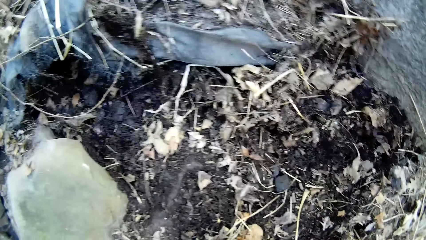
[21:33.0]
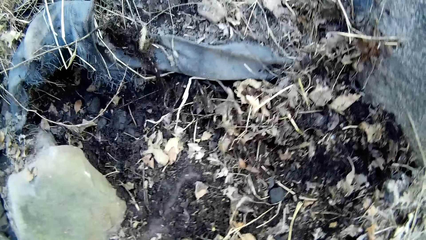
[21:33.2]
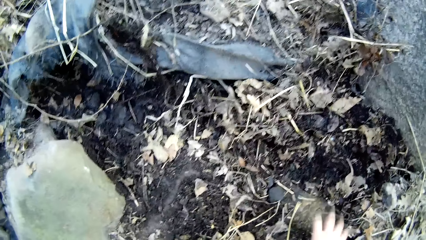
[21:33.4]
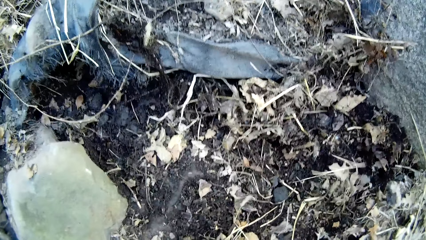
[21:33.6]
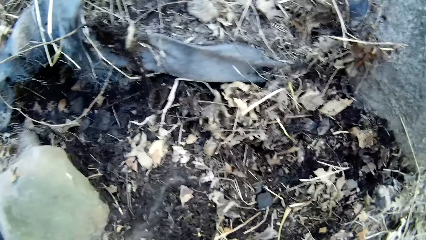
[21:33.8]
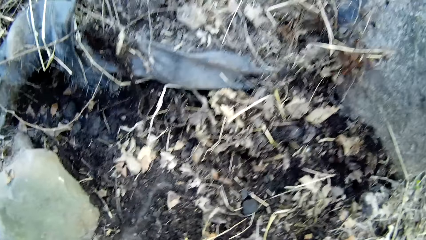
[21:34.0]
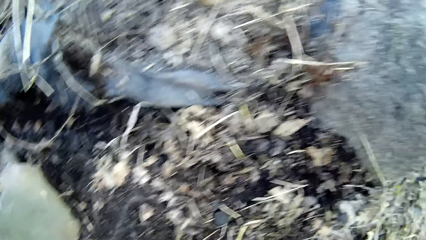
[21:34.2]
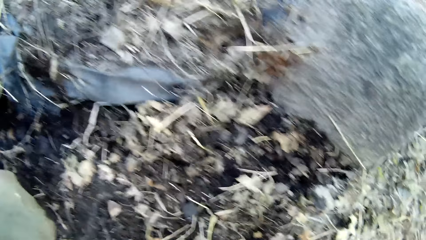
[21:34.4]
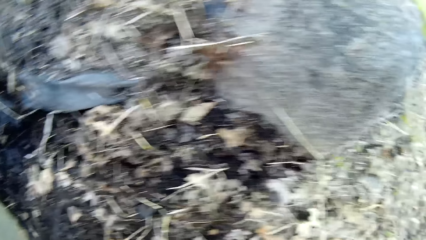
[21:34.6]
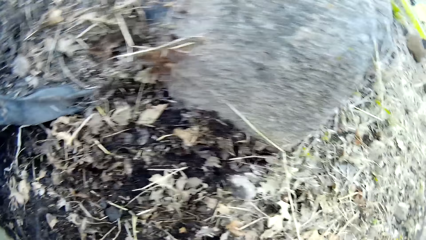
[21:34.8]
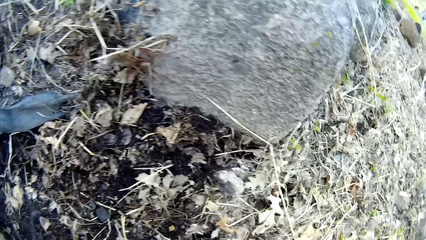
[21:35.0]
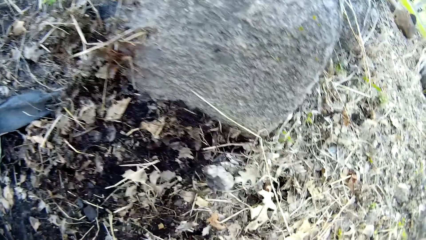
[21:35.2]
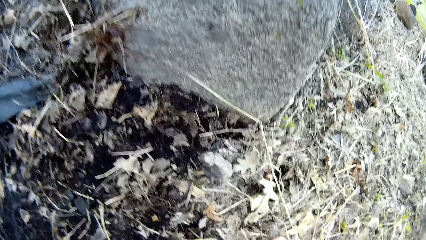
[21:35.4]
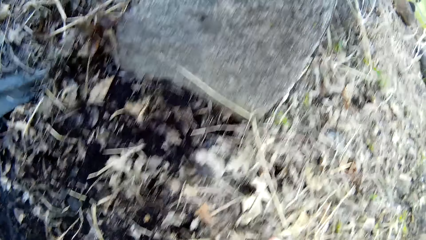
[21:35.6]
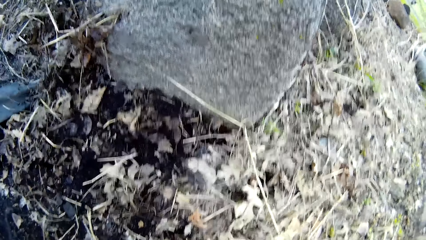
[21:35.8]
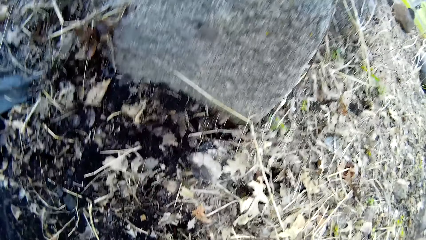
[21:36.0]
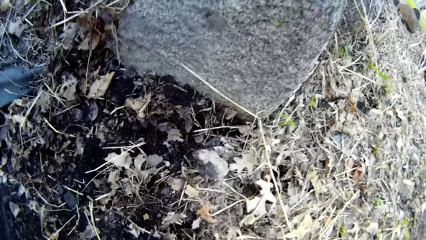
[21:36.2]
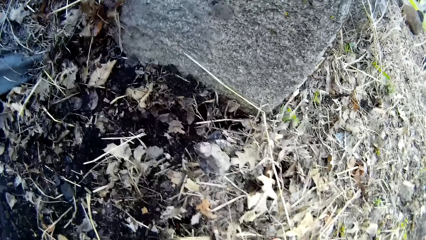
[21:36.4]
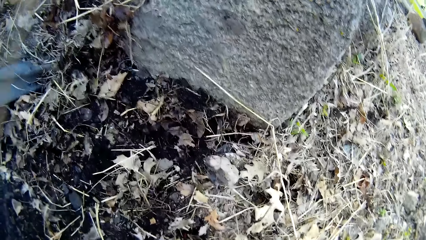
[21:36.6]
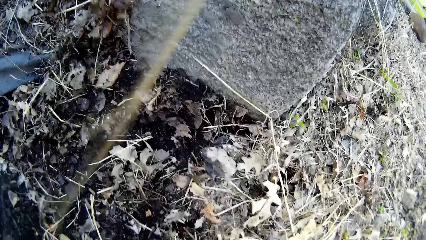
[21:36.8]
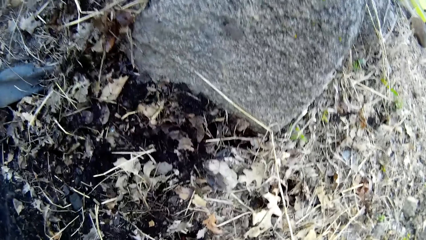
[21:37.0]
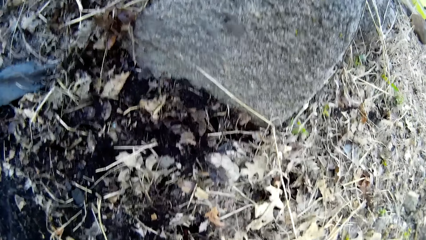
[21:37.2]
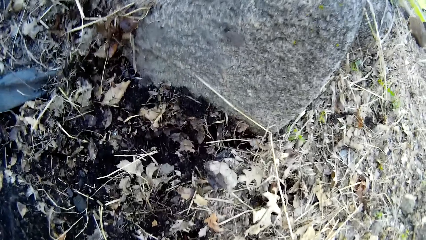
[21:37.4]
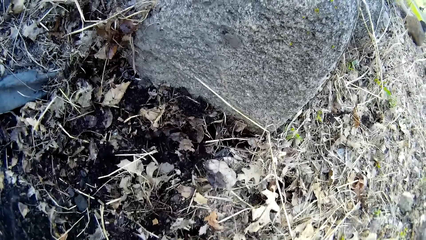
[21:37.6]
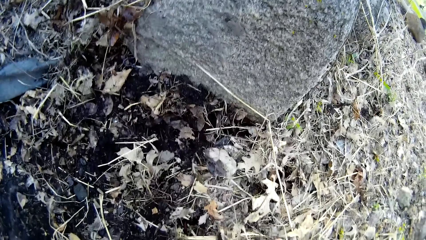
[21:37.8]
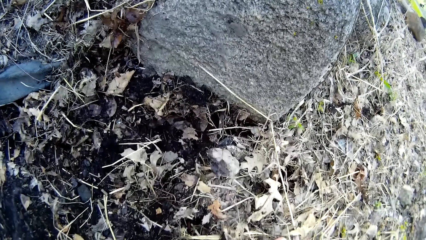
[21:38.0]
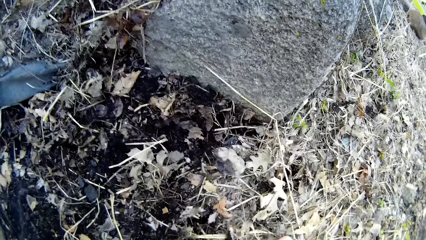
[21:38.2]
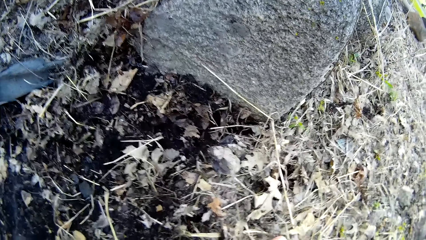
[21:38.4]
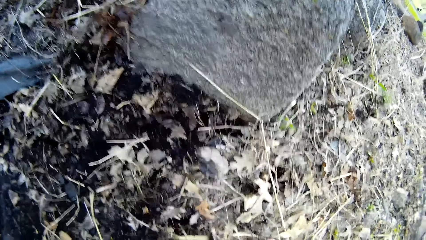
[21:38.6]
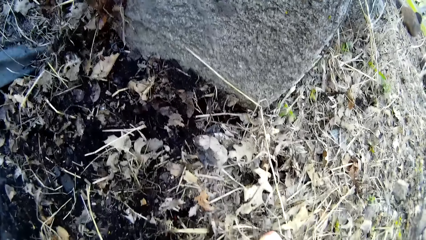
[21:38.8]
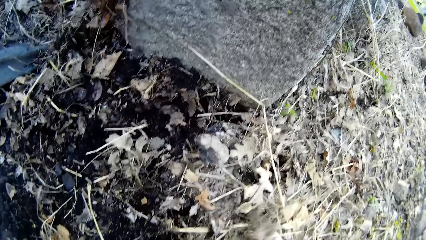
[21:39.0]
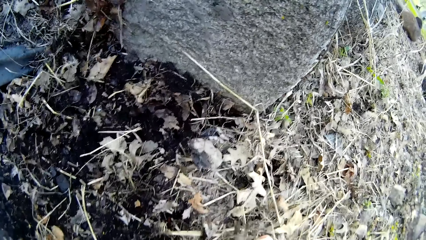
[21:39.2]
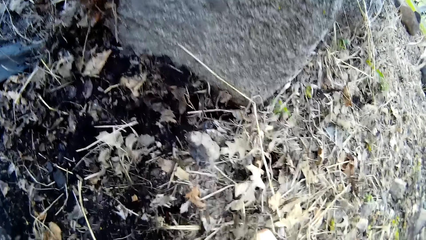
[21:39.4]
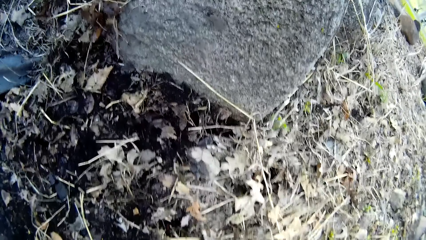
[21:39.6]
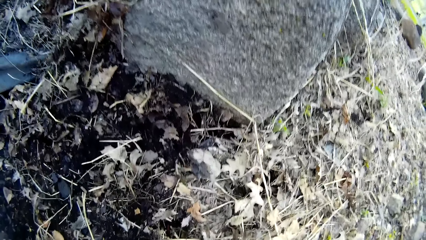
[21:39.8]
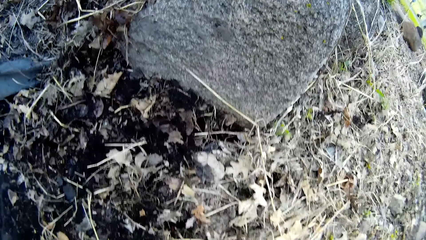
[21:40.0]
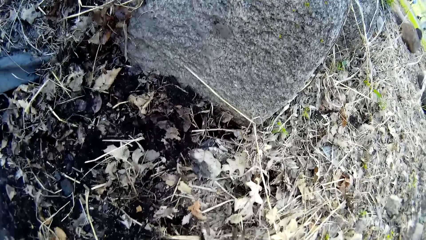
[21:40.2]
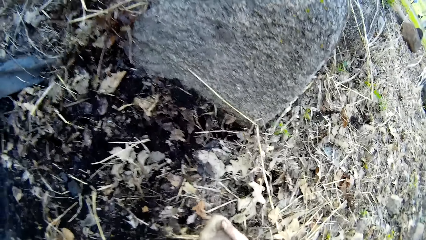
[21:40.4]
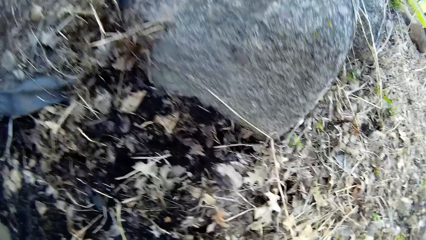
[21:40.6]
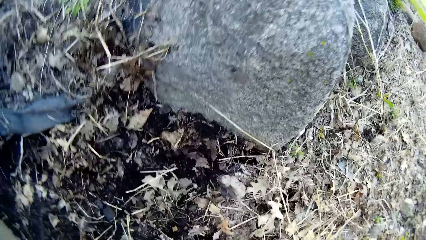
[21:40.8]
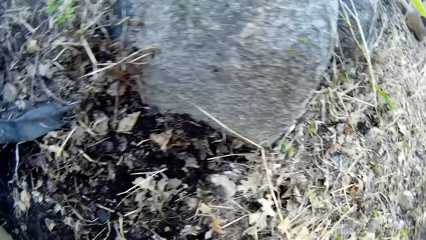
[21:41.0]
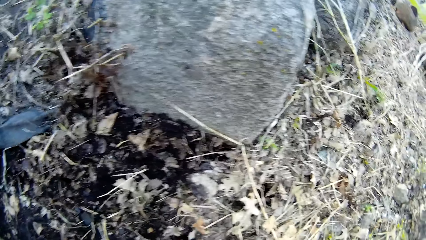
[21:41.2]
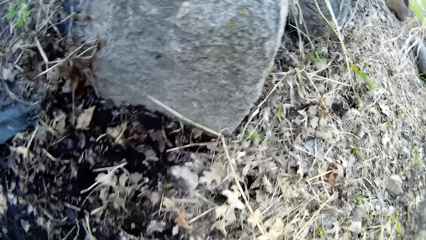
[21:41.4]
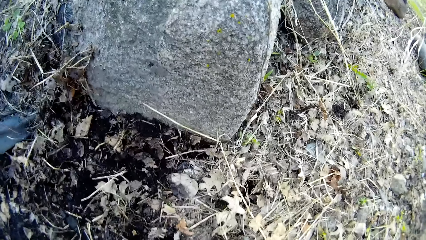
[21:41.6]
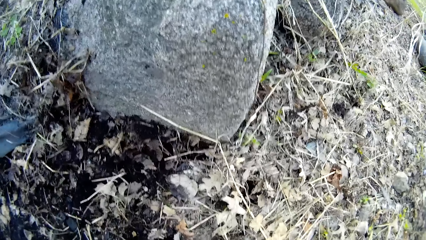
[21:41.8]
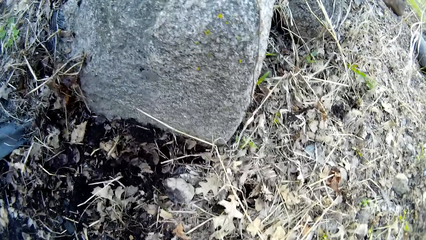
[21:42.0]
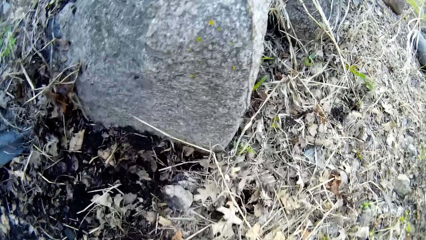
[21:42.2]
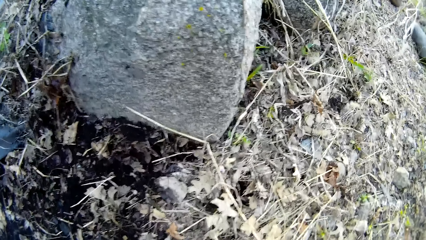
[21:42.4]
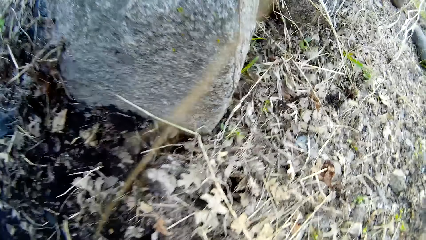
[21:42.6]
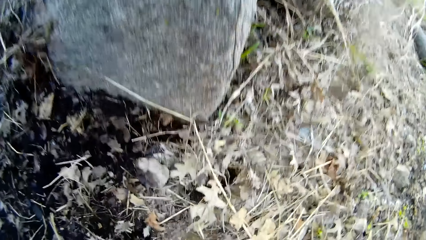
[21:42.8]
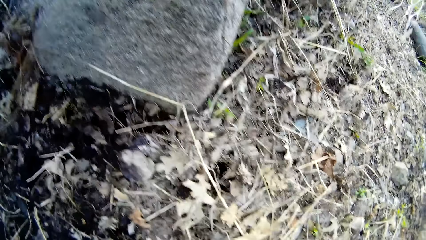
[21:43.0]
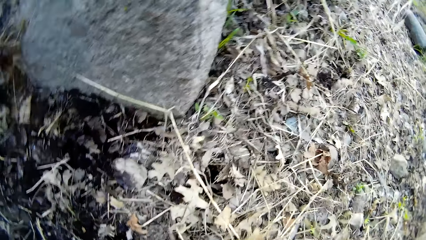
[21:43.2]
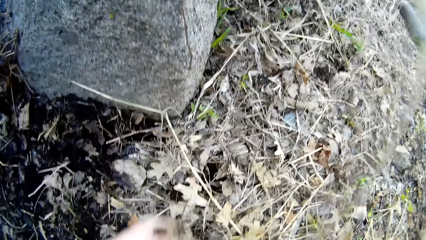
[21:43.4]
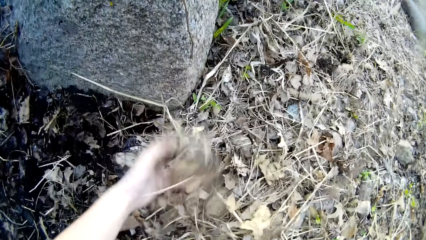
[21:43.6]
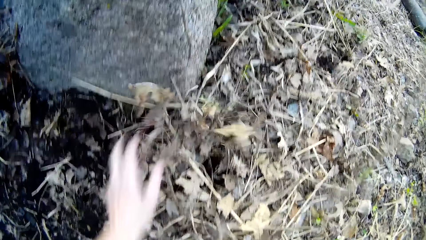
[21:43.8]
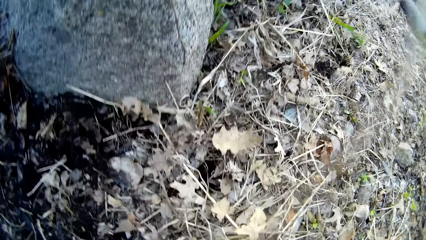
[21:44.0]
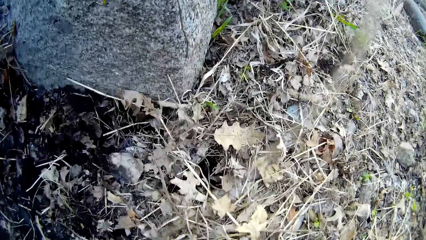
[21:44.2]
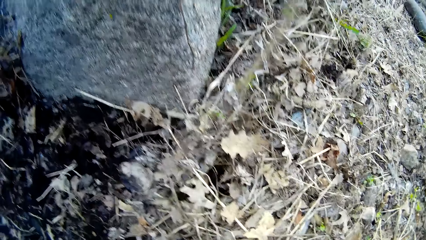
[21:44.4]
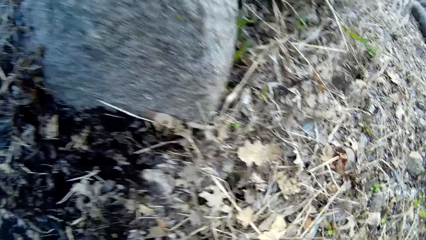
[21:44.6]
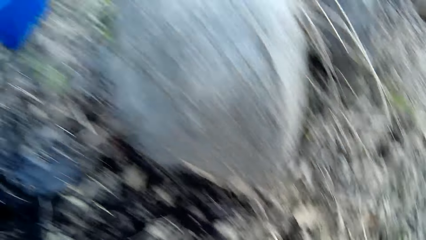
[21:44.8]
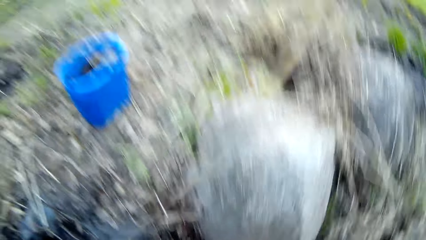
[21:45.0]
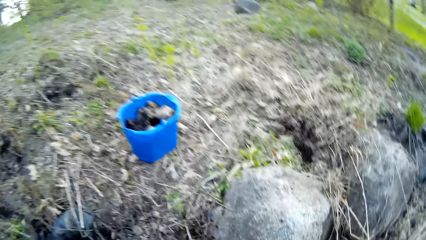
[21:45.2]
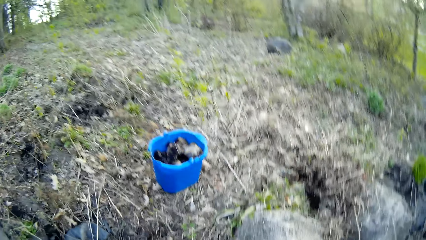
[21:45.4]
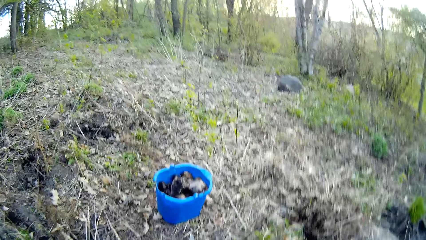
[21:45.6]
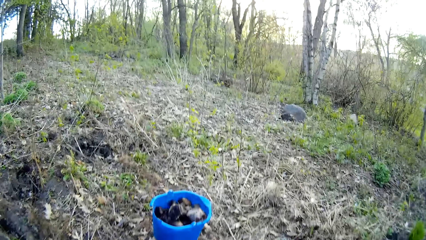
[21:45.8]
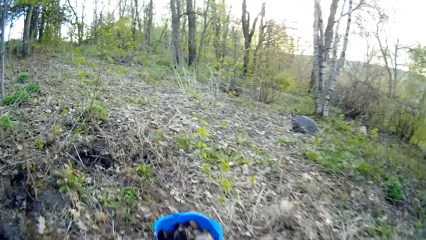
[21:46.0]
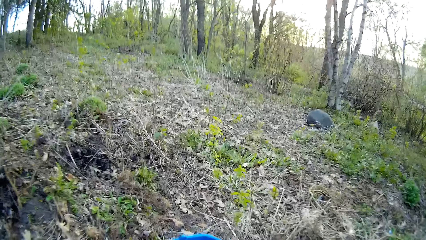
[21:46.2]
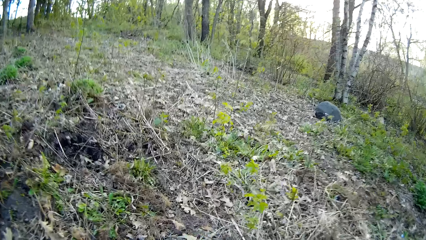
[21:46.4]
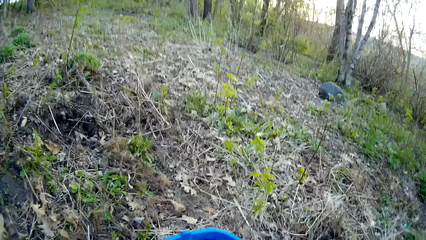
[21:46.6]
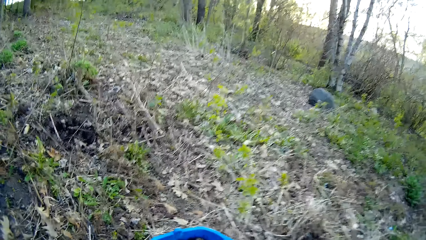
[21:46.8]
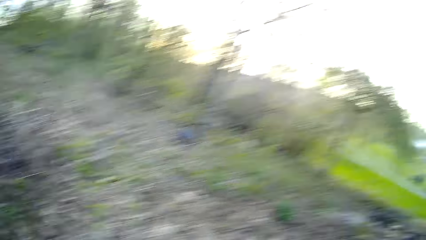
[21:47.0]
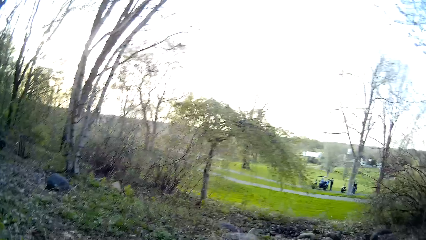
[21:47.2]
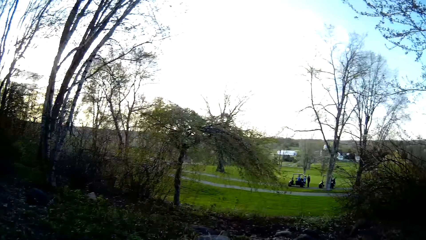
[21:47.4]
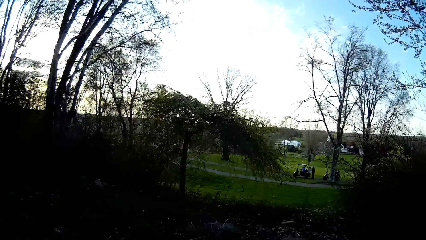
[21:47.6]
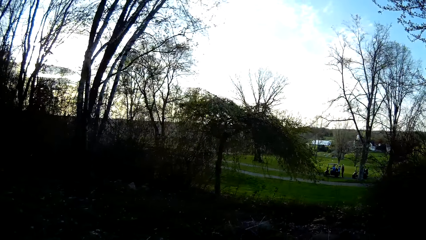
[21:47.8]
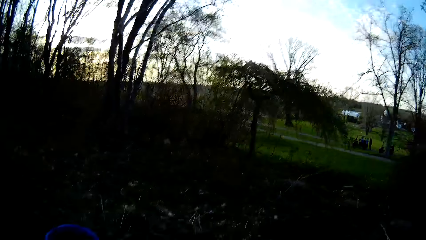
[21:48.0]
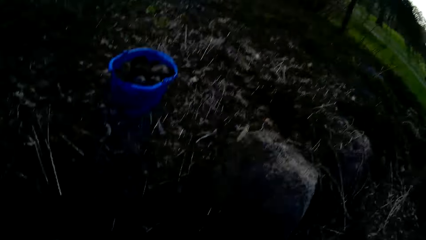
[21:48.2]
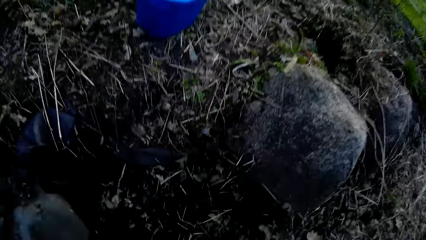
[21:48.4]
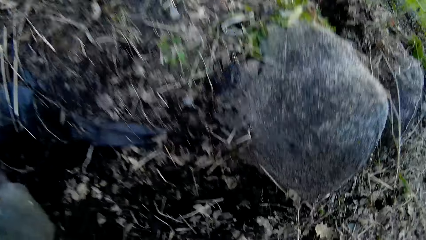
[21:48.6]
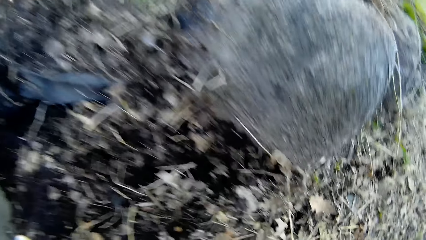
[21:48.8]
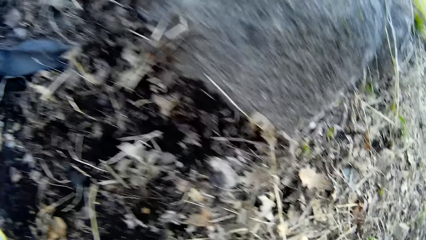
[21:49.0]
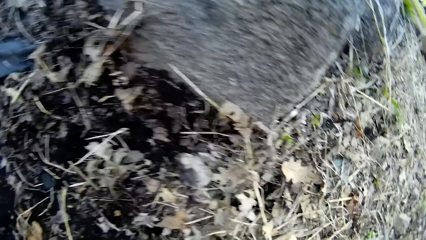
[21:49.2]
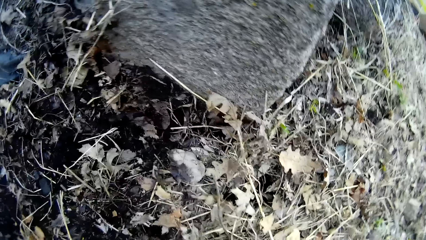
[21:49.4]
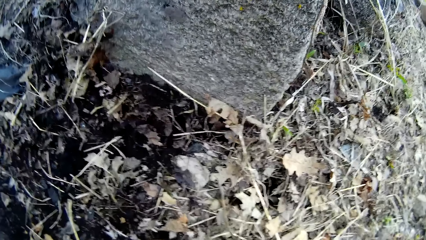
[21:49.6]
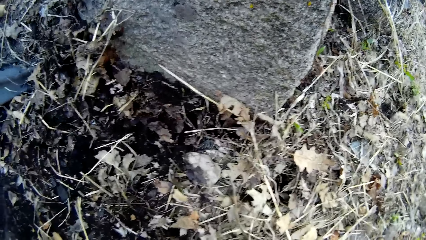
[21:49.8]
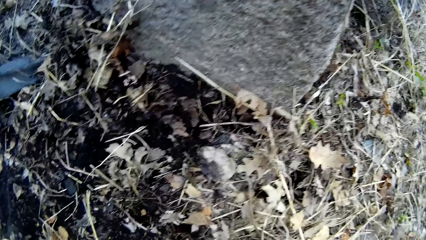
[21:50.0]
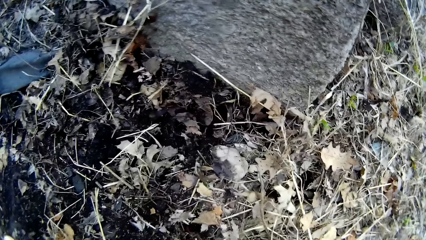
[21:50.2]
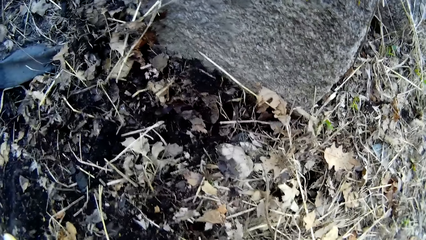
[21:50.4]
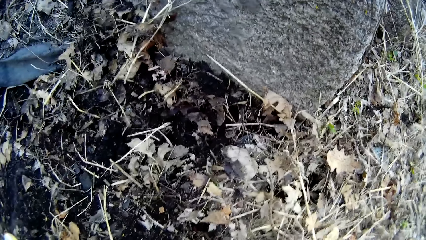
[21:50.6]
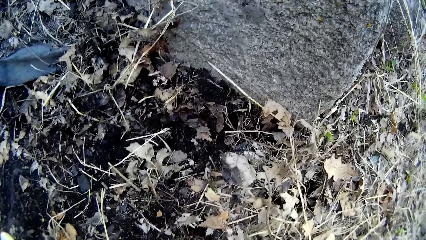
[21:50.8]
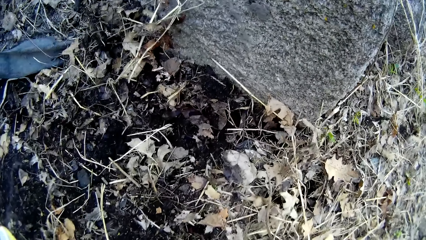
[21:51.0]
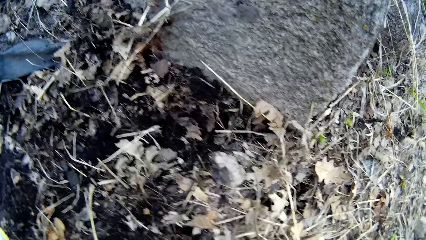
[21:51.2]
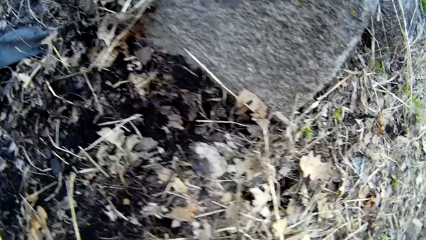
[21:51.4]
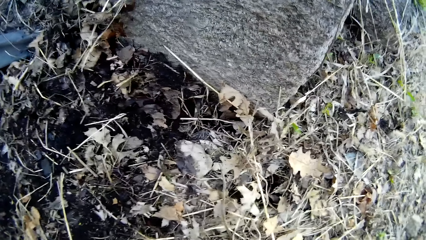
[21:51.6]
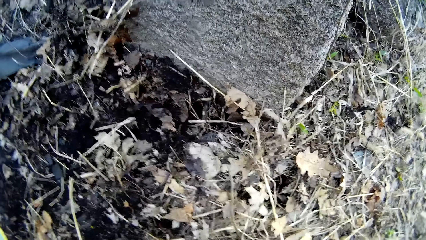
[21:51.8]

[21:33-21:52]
The camera wearer picks rocks from the ground with both hands. She sorts the debris on the ground with her left hand. She drops the rocks into the bucket with both hands. She looks around. She picks the rocks from the ground with both hands.
